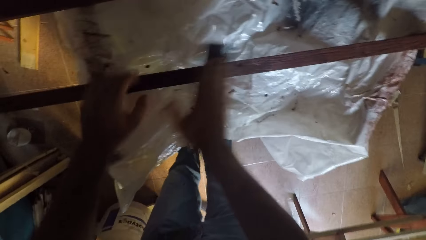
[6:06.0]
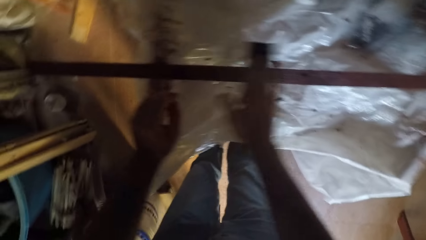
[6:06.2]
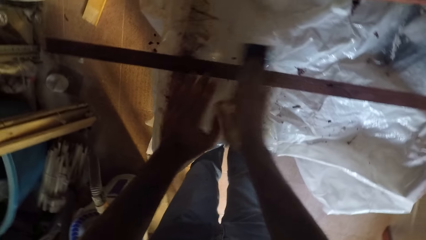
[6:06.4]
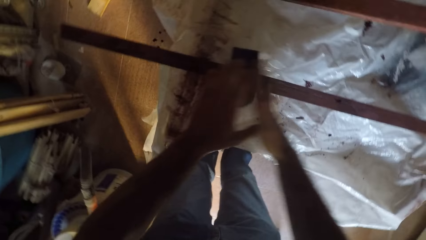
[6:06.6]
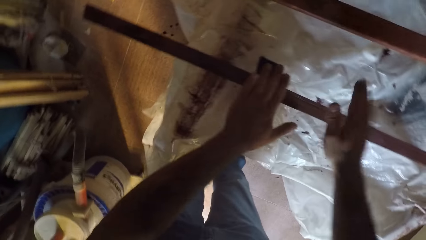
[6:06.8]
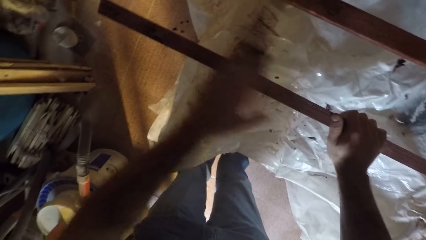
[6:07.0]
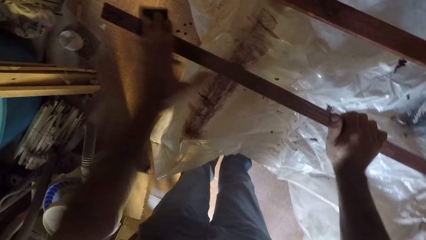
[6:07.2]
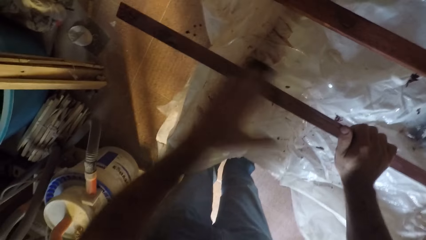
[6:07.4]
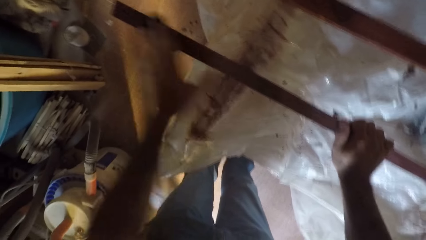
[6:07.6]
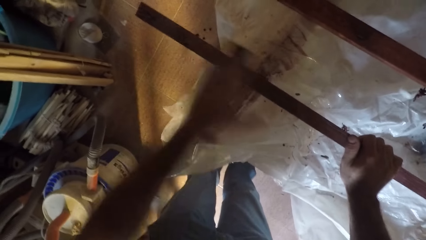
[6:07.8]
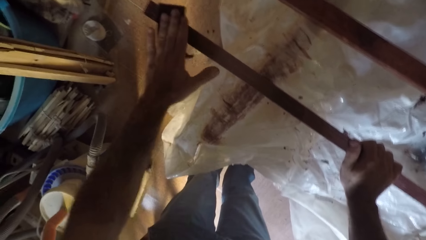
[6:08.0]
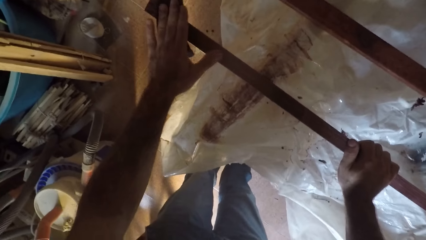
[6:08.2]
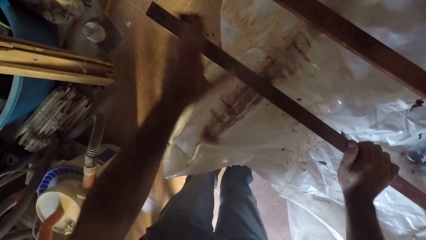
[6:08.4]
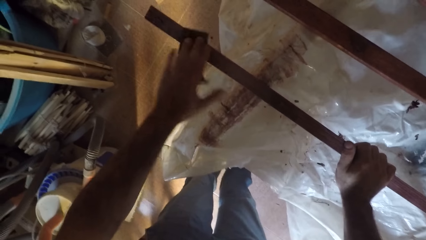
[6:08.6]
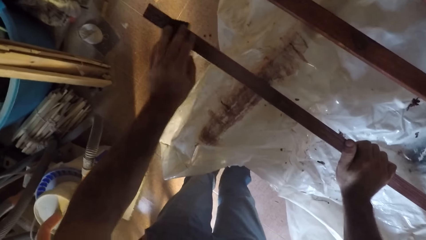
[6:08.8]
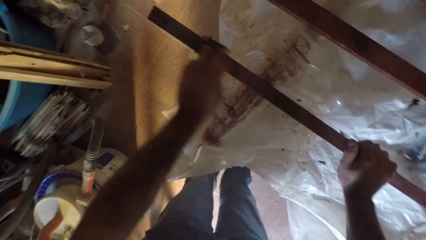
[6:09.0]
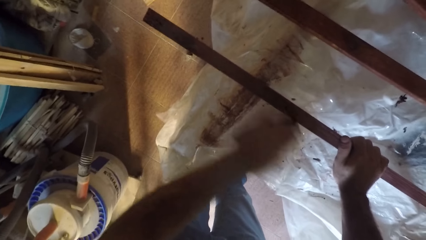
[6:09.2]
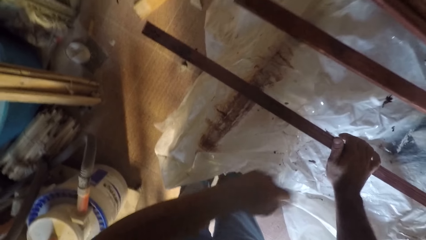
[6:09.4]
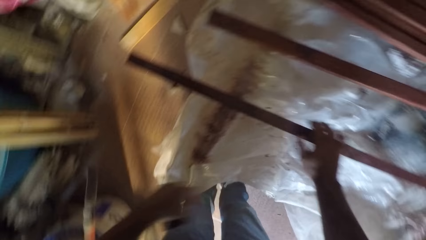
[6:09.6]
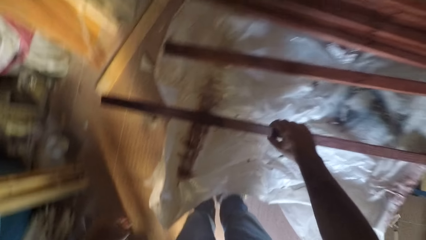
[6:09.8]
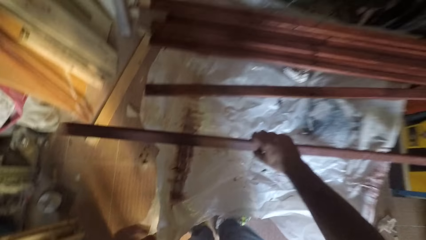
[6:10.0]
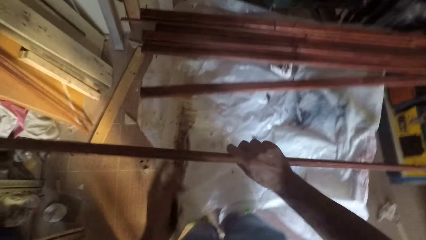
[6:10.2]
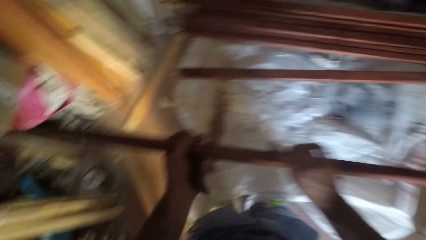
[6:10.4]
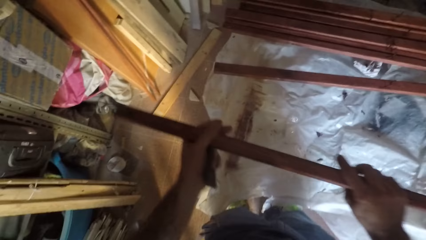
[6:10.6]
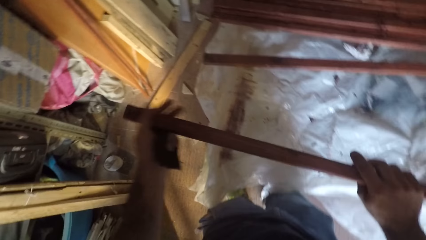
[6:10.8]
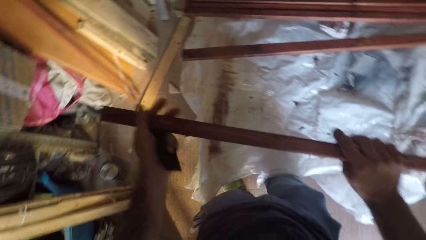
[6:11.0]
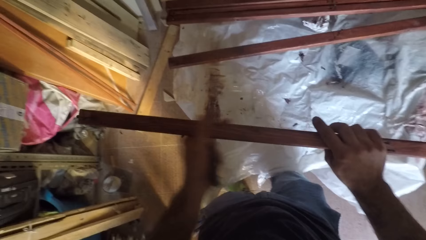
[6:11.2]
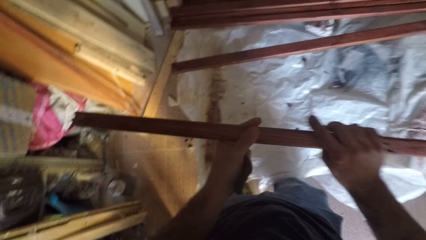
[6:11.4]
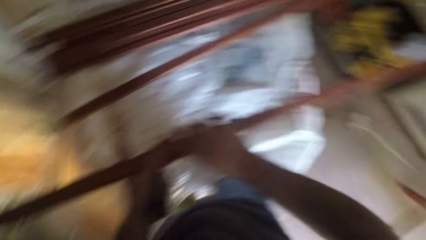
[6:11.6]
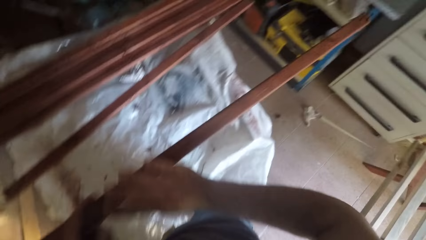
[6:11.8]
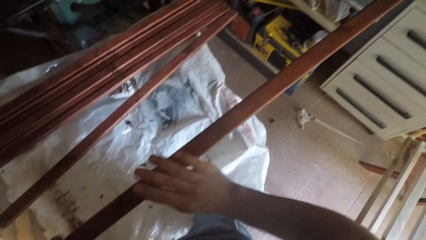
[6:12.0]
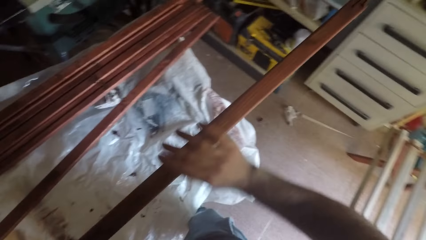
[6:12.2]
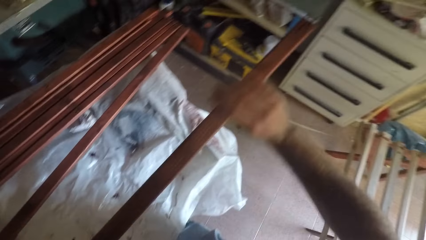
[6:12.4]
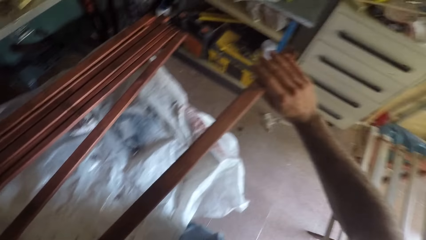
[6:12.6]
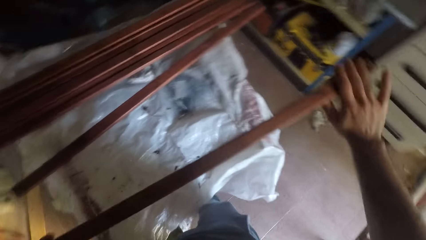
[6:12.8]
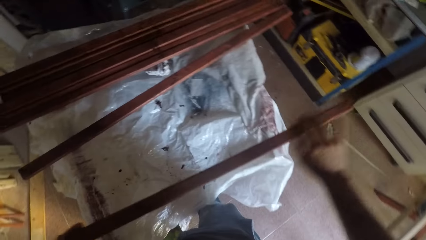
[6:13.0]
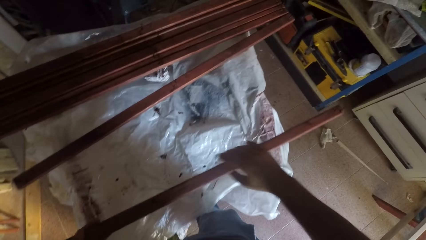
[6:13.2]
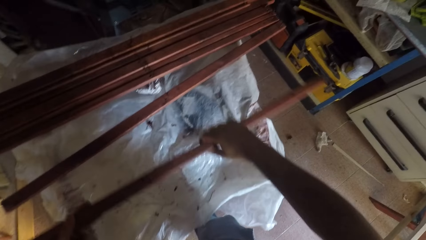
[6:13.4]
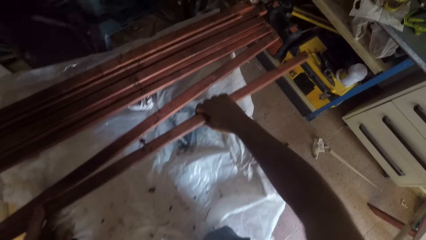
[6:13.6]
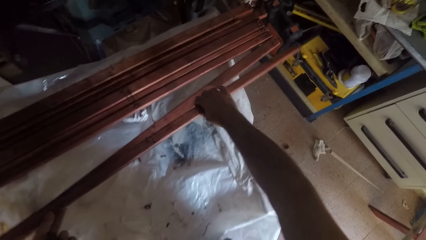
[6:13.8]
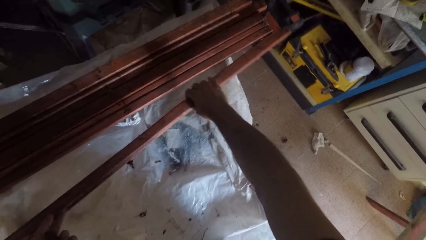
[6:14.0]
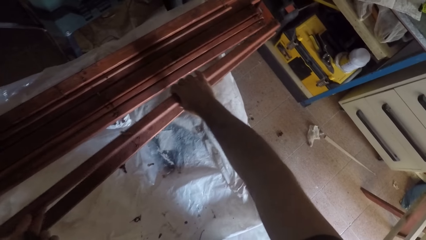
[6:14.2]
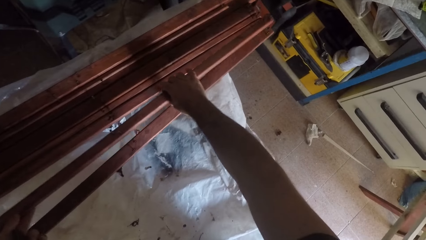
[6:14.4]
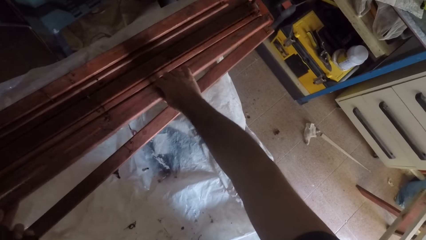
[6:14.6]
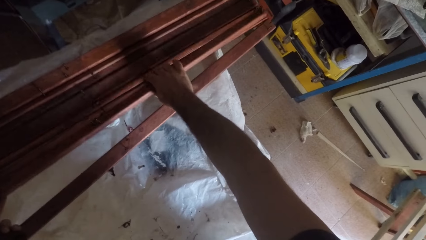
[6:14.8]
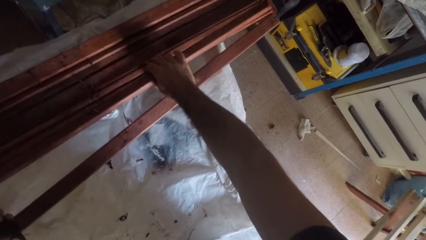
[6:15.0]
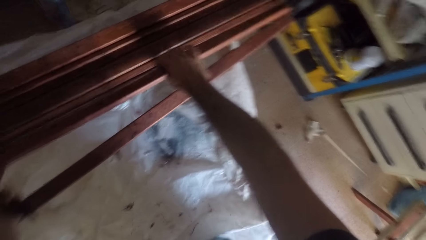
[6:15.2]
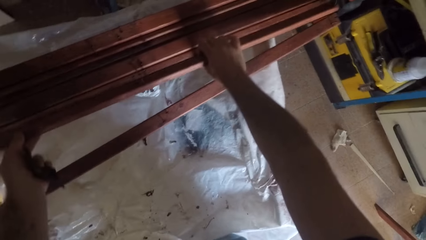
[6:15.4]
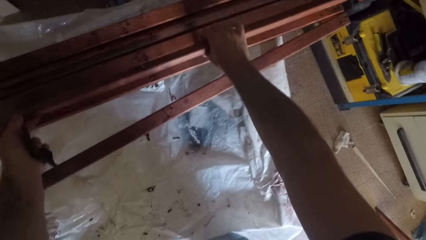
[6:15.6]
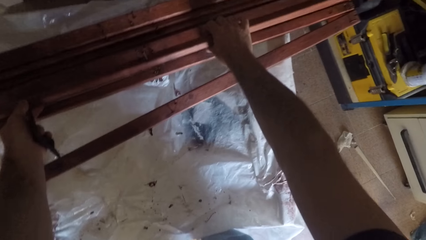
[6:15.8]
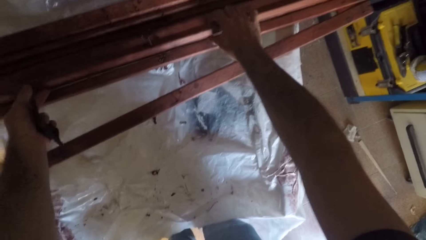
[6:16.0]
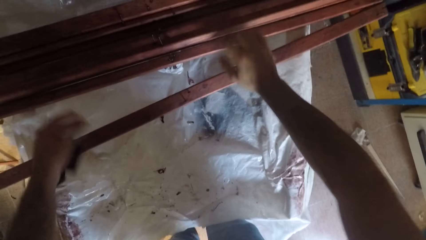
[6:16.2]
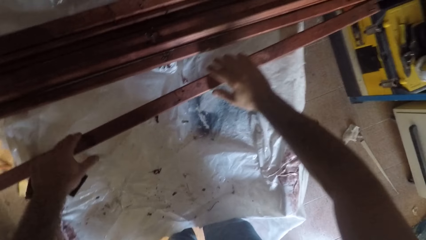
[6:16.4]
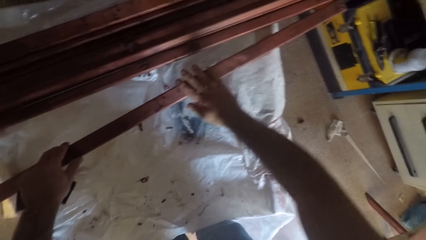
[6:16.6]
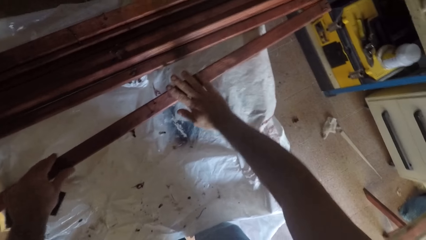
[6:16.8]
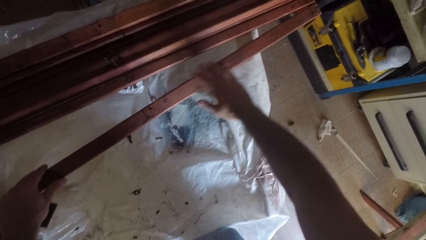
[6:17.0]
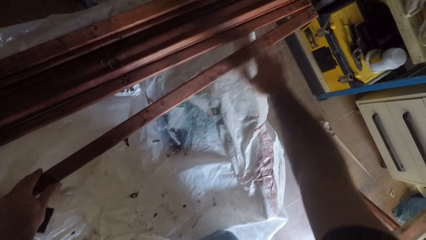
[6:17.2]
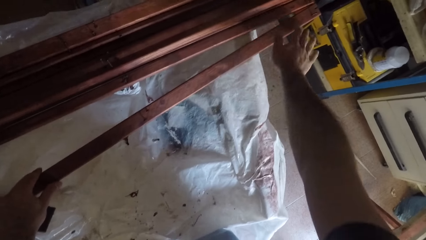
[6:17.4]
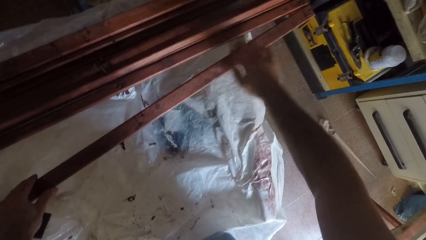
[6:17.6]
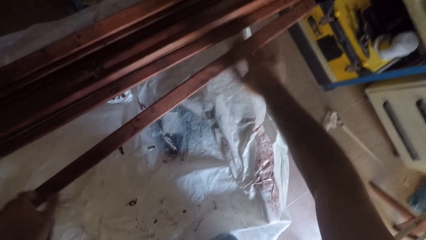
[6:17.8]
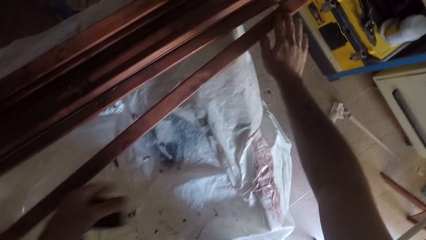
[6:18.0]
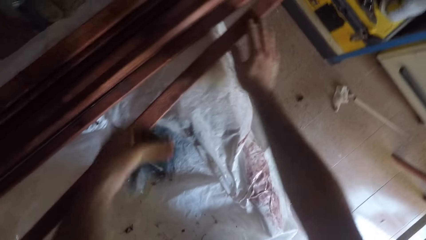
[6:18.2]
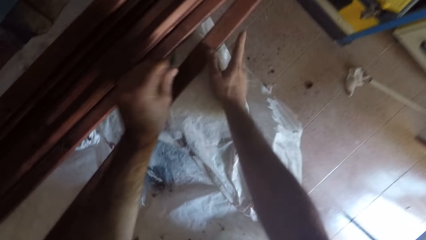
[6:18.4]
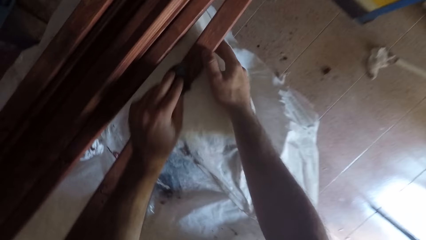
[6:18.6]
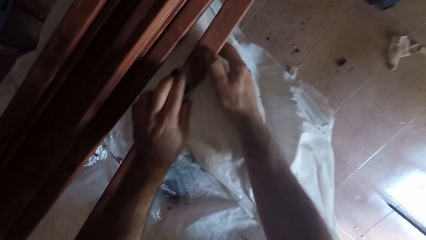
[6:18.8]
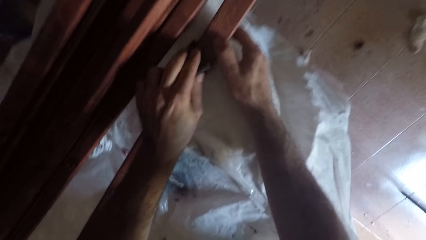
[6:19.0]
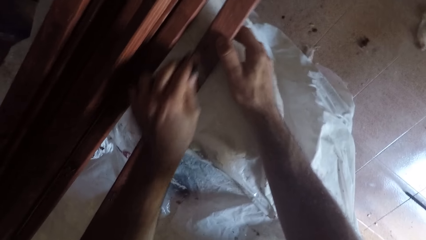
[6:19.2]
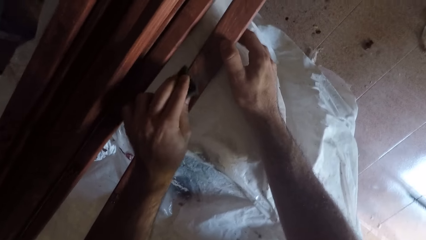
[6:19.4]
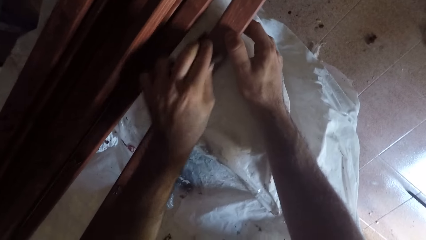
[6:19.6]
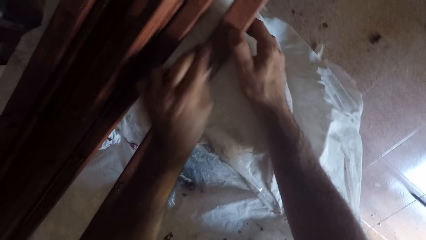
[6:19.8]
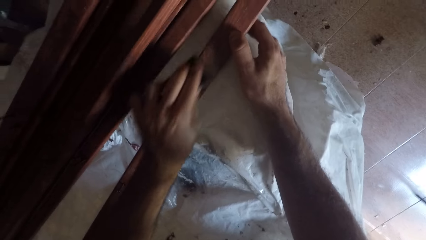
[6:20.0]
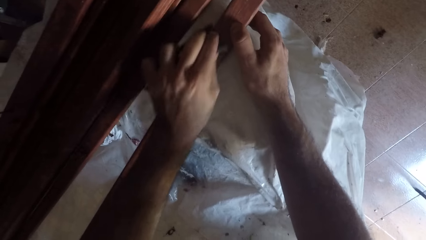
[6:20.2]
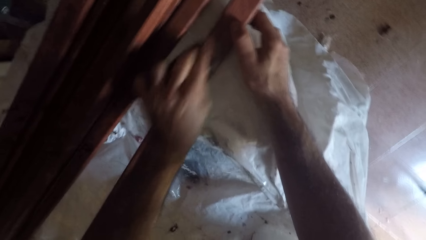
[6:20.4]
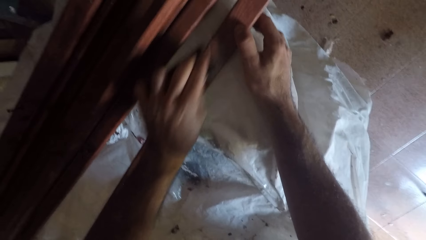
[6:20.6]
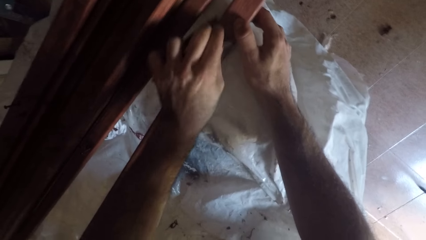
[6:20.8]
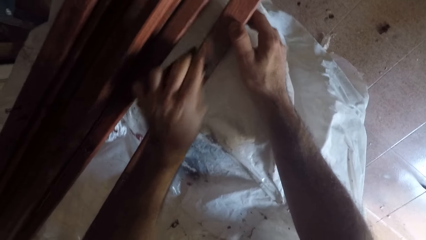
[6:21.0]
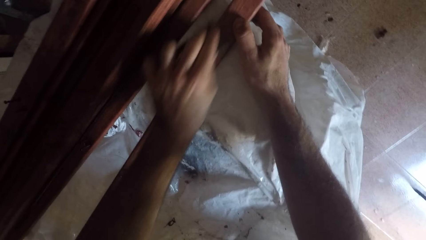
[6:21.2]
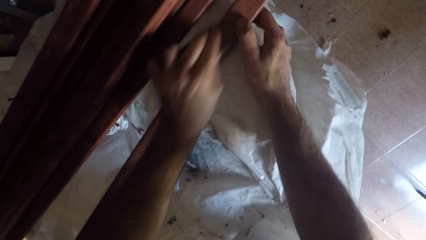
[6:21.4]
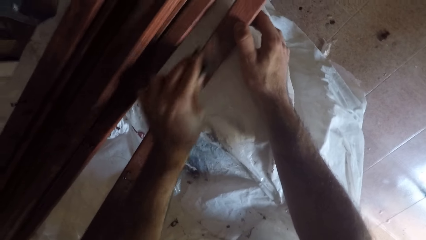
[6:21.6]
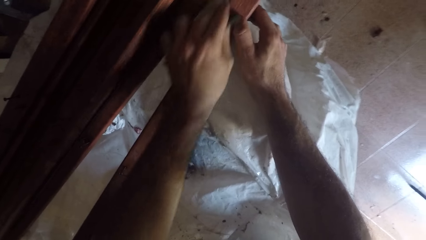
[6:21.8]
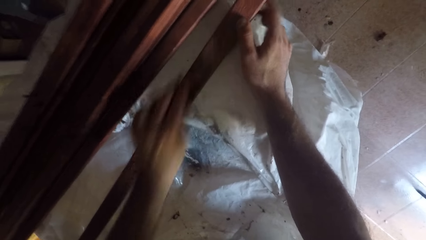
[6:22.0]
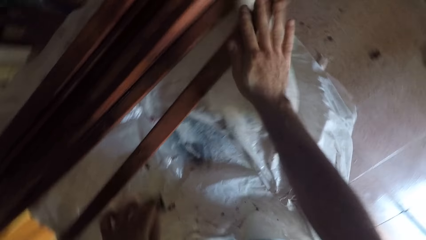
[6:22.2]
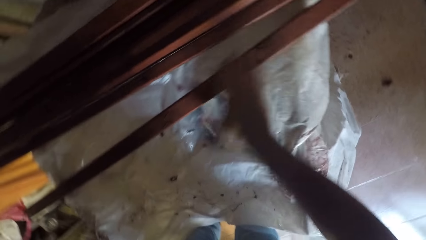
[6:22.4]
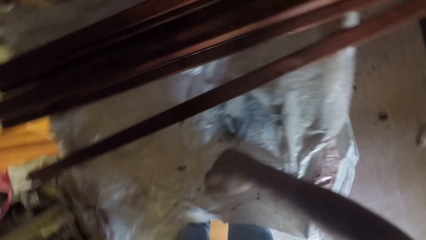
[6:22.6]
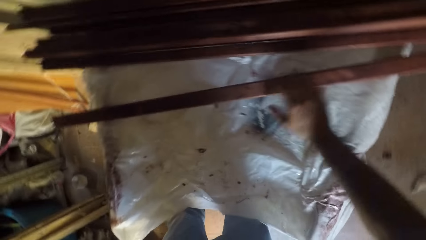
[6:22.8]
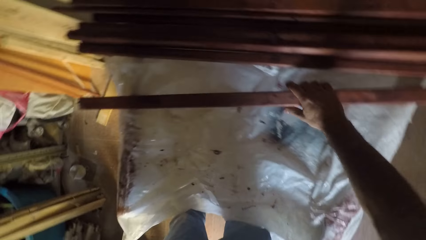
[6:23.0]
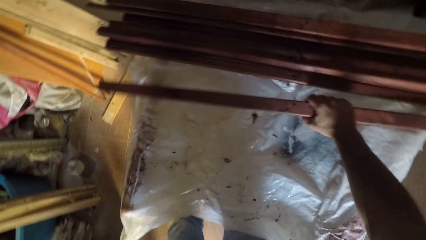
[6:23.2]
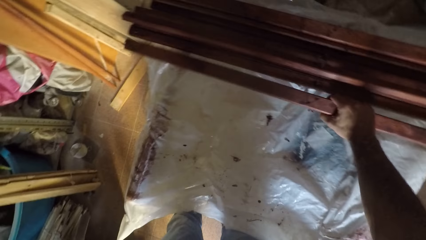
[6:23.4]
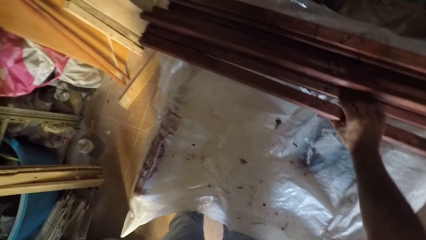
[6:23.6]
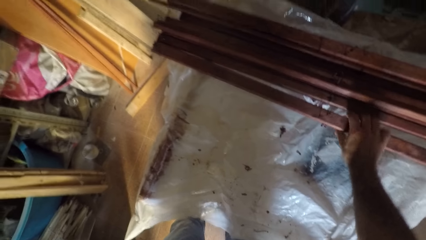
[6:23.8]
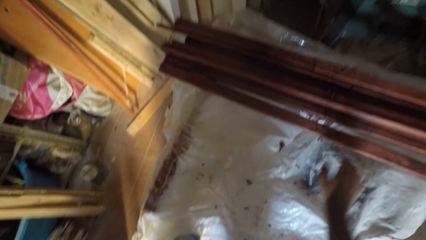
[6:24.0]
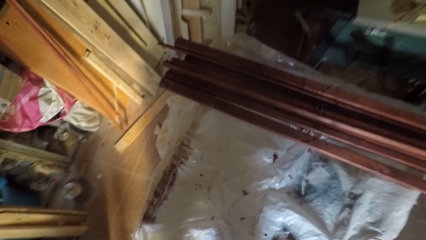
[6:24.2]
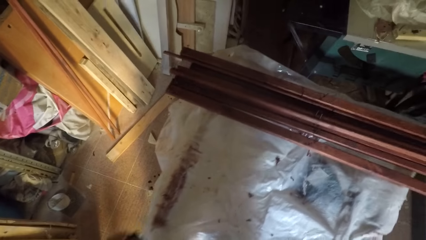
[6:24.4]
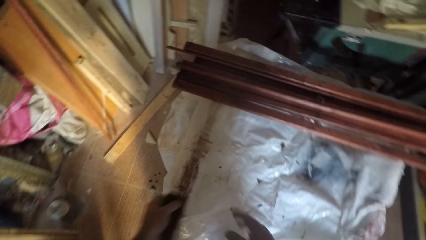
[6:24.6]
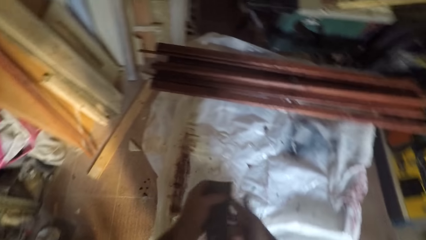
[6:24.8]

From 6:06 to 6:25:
The camera wearer switches the sandpaper to his left hand. He smoothens the wooden stick with the sandpaper. He lifts up the wooden stick from the table. He runs his hands on the surface of the wooden stick. He checks the timber. He drops the wooden stick on the table. He runs his hands on the surface of the wooden stick on the table. He smoothens the wooden stick with the sandpaper. He wipes the surface of the wooden stick with his right hand. He touches the timber on the table. He adjusts the position of the wooden stick on the table.
